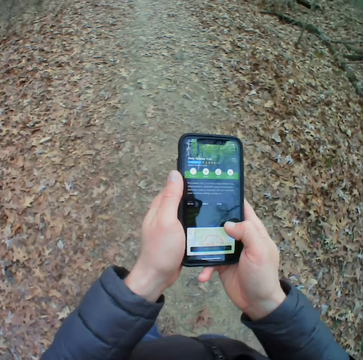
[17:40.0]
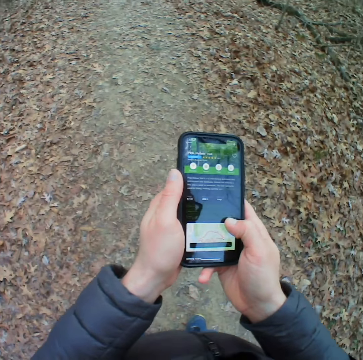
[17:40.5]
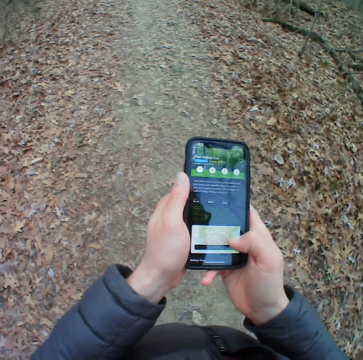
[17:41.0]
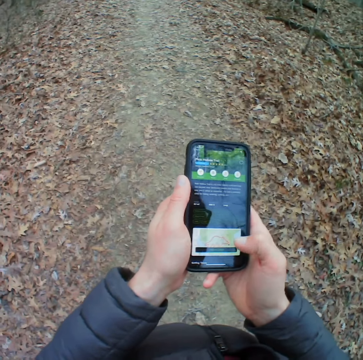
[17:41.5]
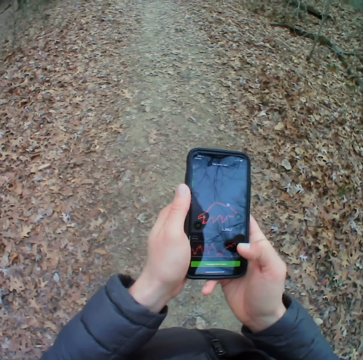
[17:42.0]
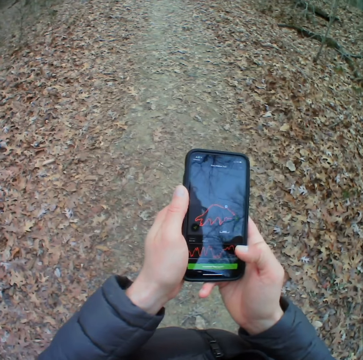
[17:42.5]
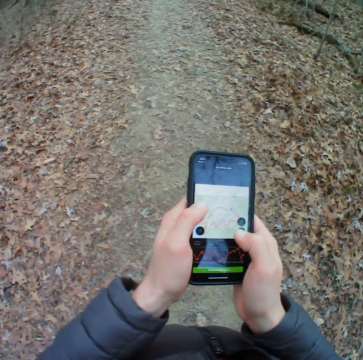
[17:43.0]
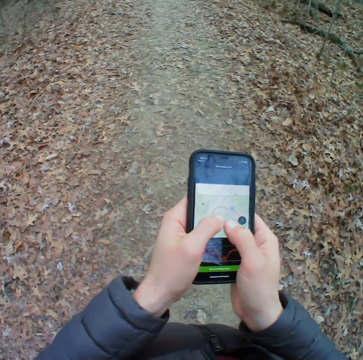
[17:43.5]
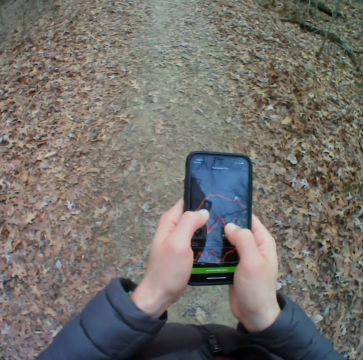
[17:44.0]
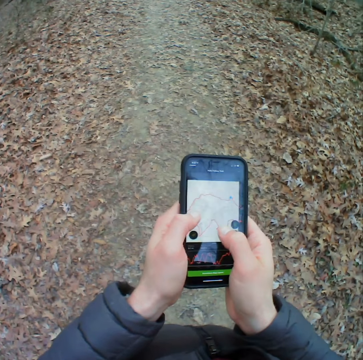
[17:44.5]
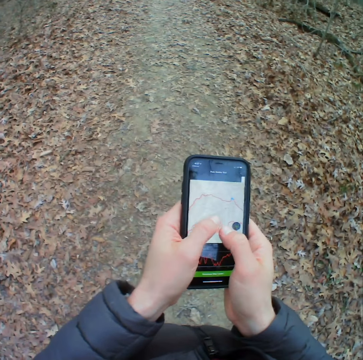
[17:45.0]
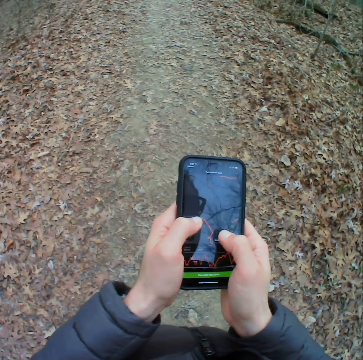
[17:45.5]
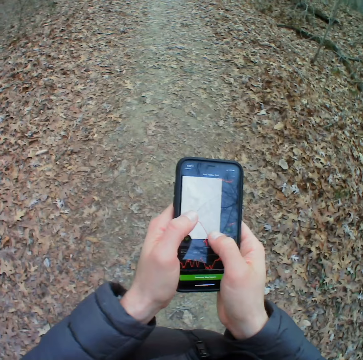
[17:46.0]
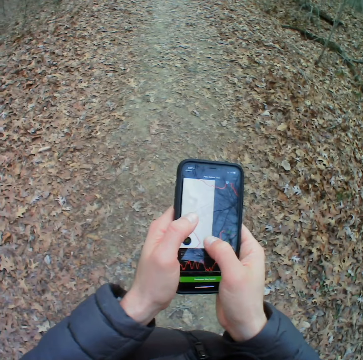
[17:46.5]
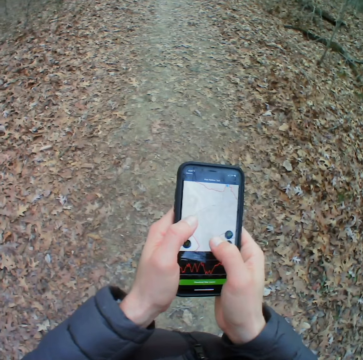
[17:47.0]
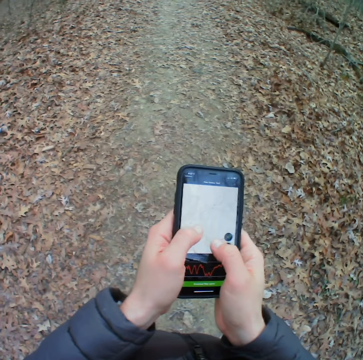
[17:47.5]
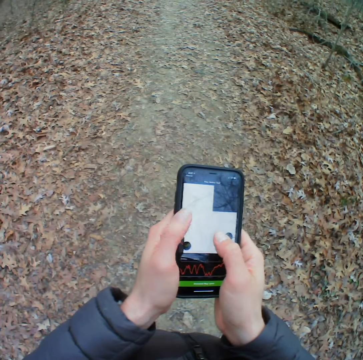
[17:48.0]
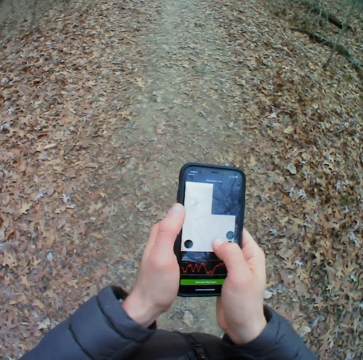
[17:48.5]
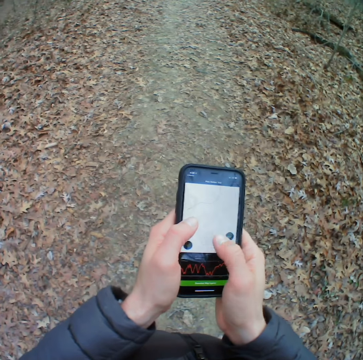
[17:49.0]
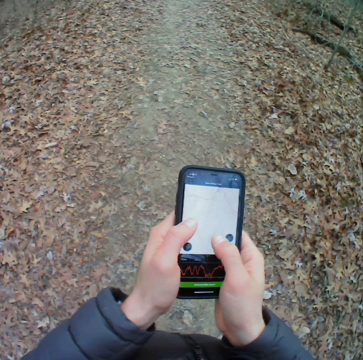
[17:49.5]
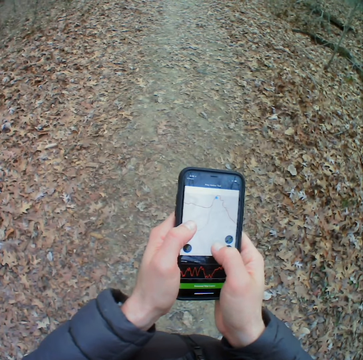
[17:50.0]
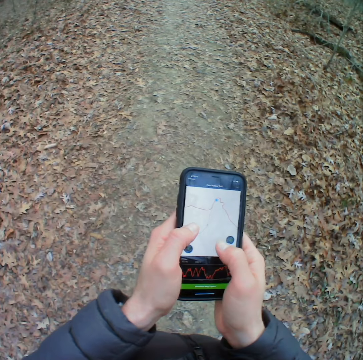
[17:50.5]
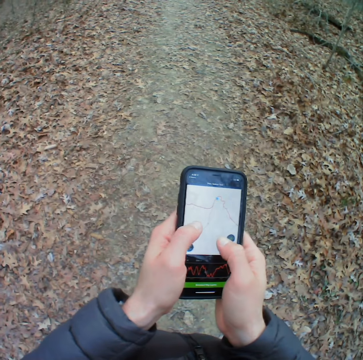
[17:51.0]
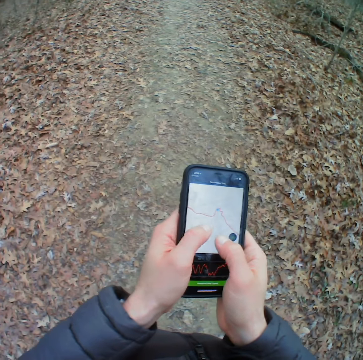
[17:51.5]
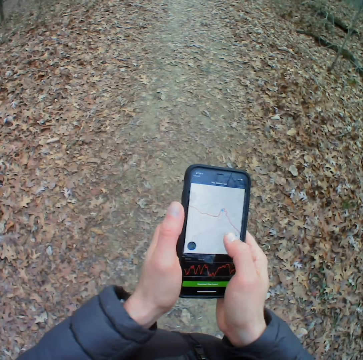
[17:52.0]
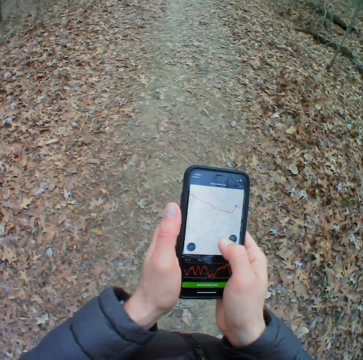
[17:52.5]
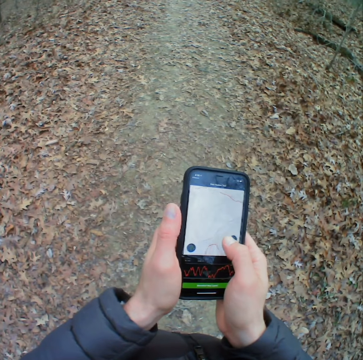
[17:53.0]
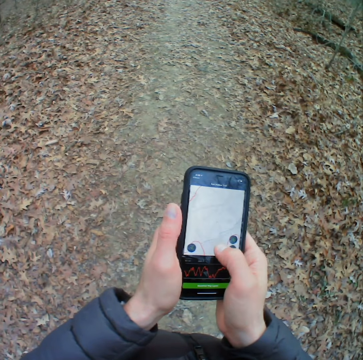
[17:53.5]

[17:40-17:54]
The camera wearer stands in the forest. They press the phone.

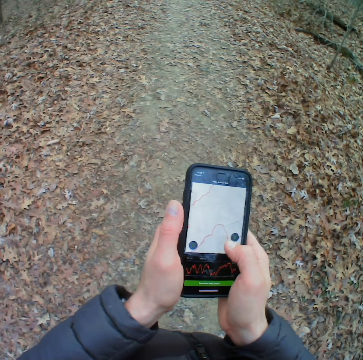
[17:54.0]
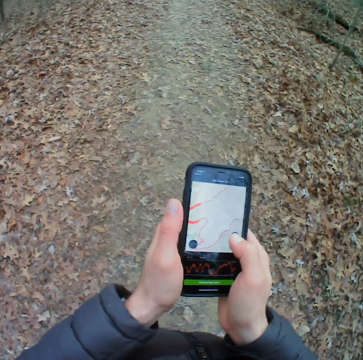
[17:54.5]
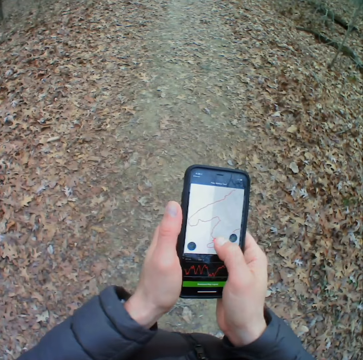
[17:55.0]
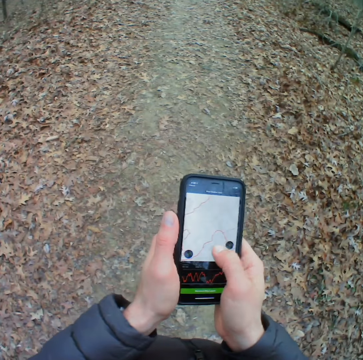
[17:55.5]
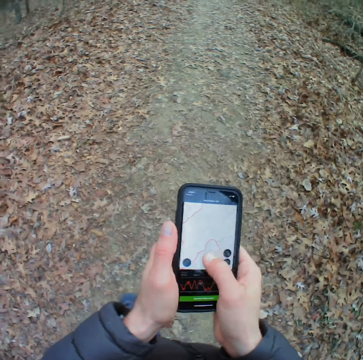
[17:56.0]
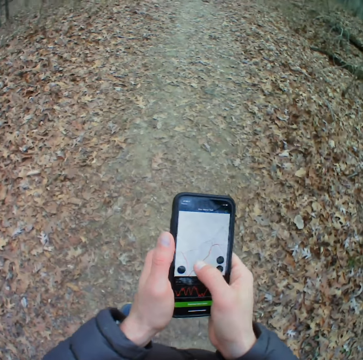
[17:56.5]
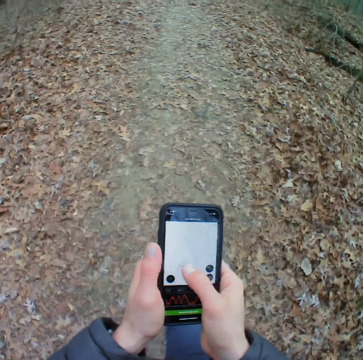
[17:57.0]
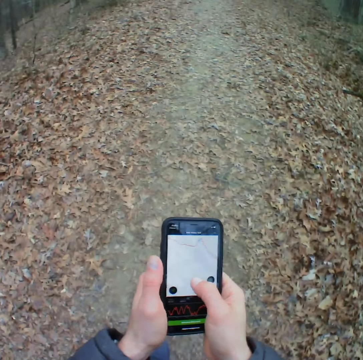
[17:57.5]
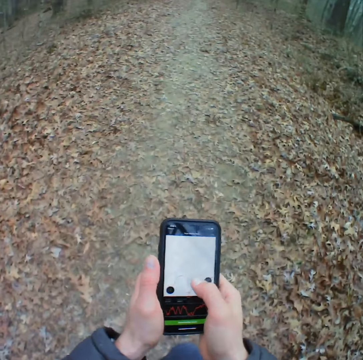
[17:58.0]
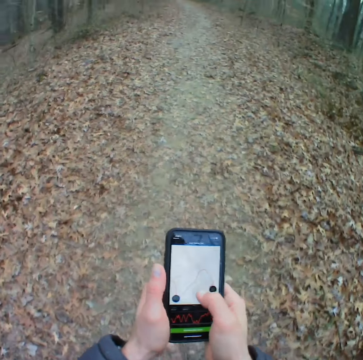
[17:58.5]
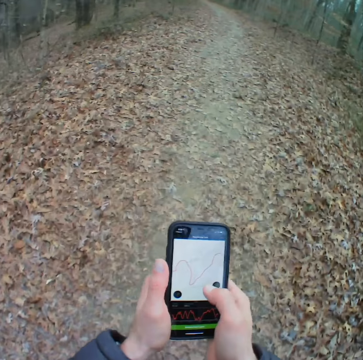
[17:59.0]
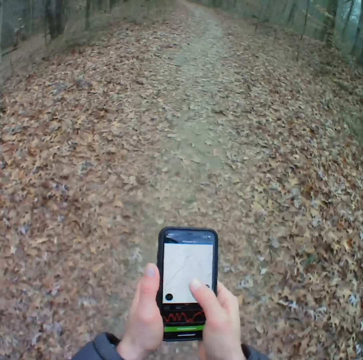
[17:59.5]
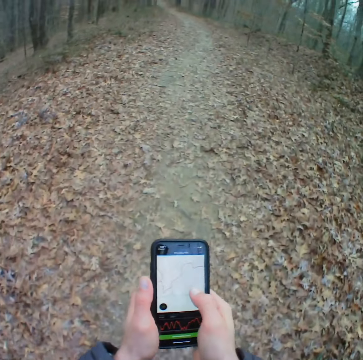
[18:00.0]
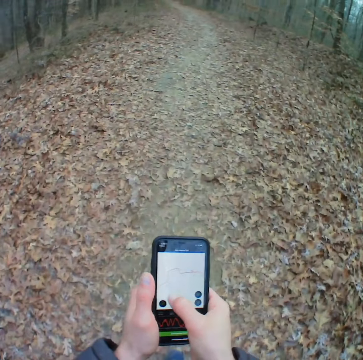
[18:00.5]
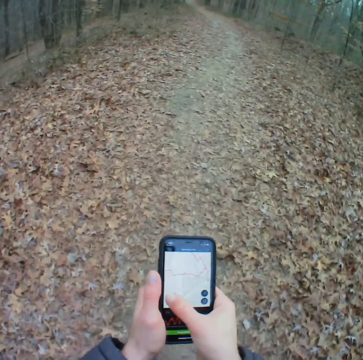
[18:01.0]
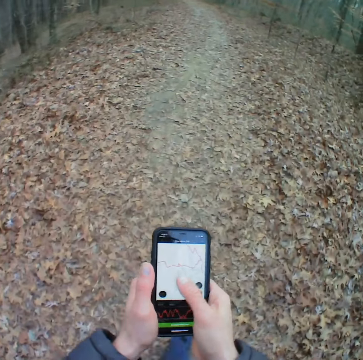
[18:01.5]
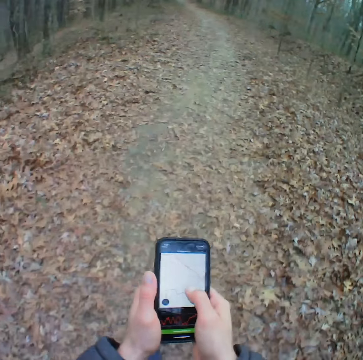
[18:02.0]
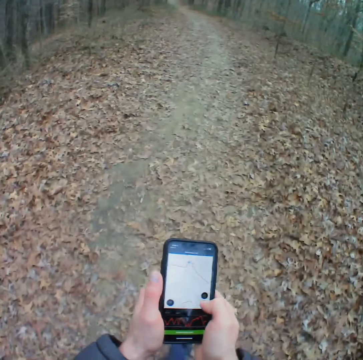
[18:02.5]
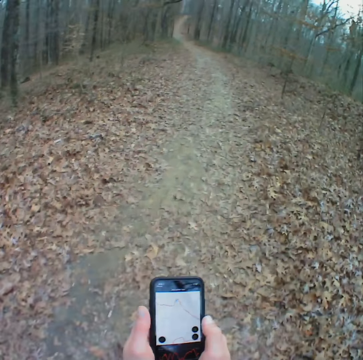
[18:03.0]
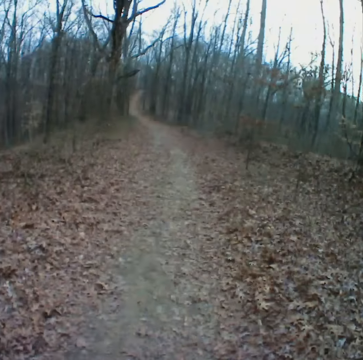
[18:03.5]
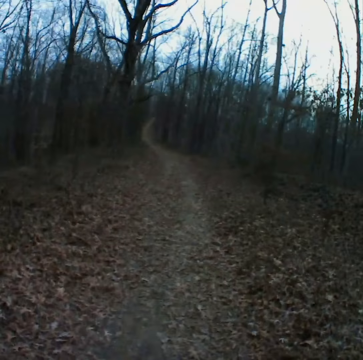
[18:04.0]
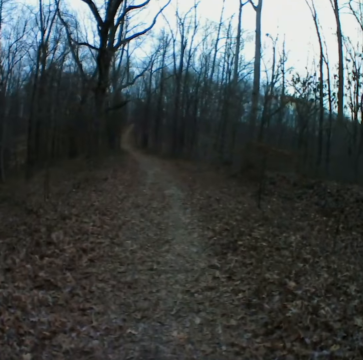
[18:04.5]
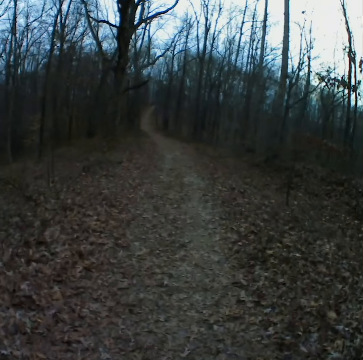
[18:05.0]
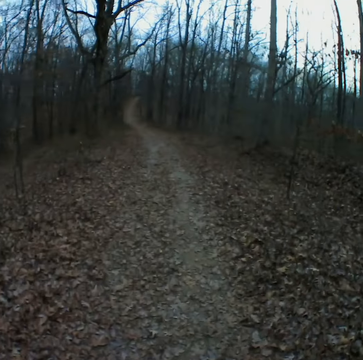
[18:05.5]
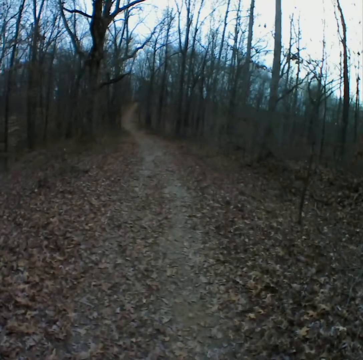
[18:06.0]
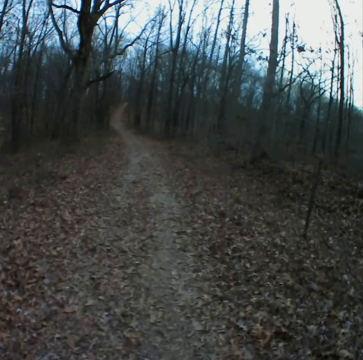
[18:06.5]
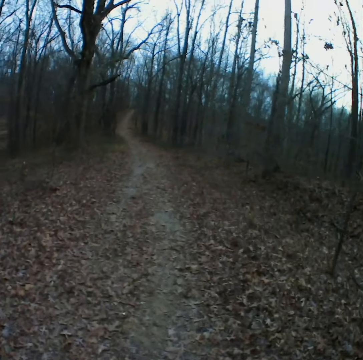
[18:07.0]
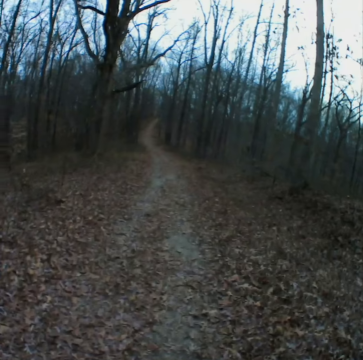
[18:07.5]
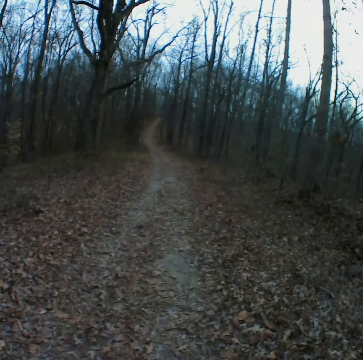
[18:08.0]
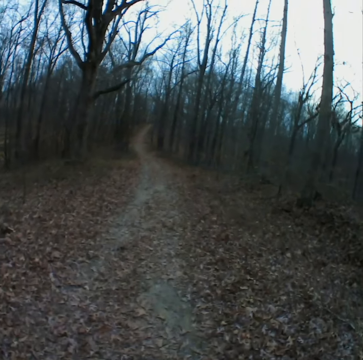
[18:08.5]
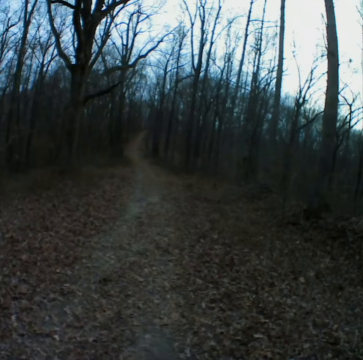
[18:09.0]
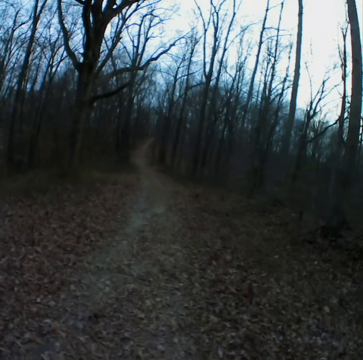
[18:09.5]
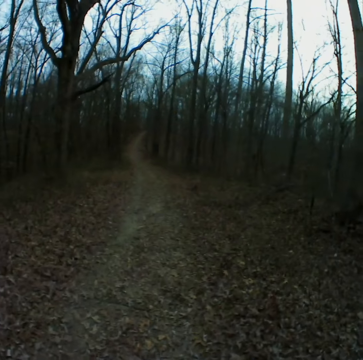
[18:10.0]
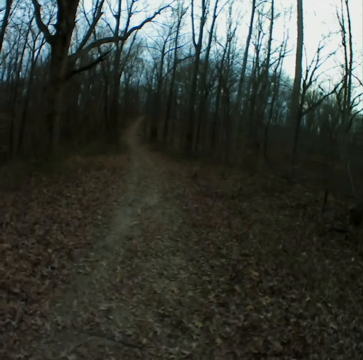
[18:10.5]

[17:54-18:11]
The camera wearer walks in the forest. They walk on the road in the forest.

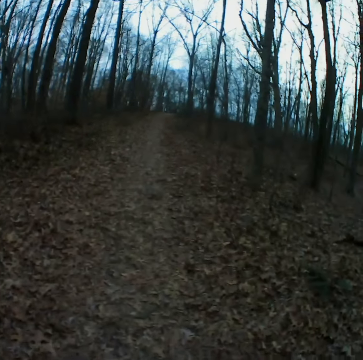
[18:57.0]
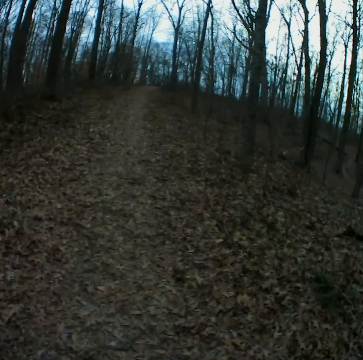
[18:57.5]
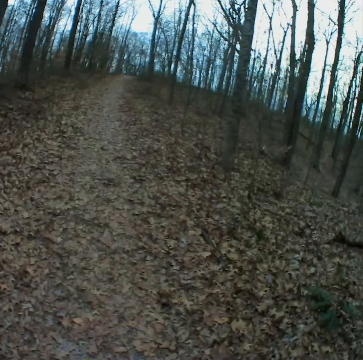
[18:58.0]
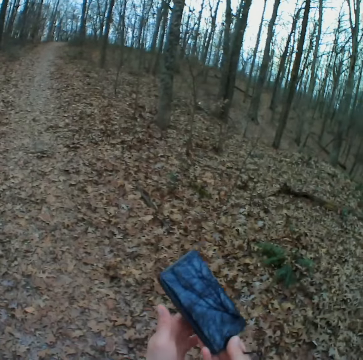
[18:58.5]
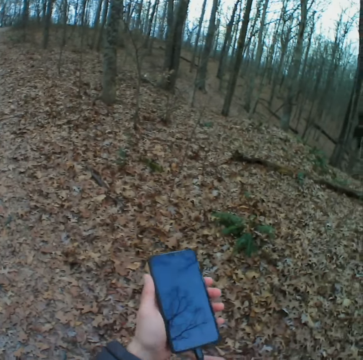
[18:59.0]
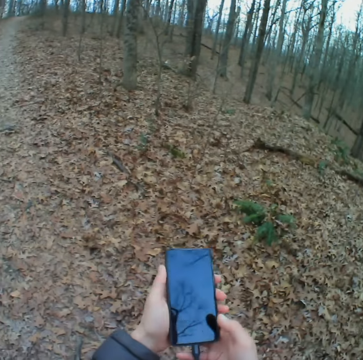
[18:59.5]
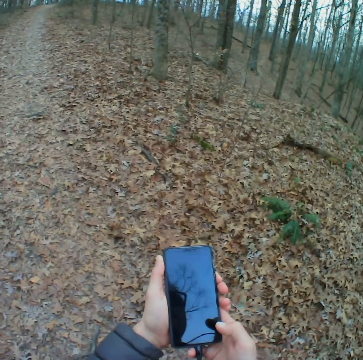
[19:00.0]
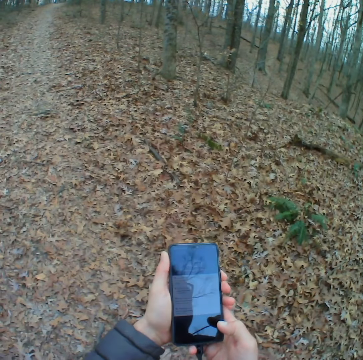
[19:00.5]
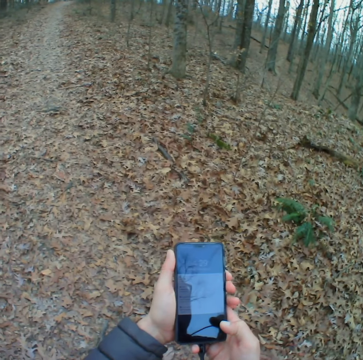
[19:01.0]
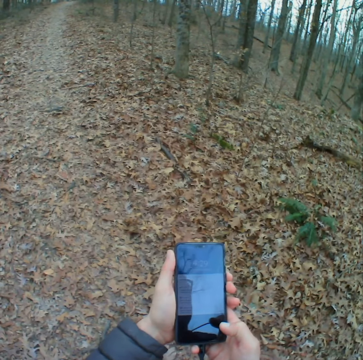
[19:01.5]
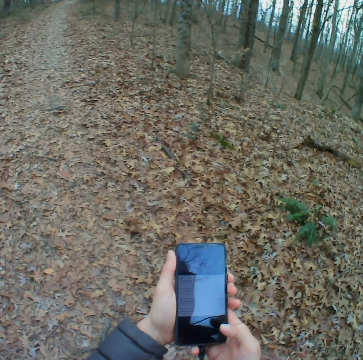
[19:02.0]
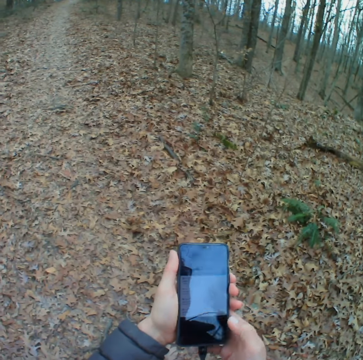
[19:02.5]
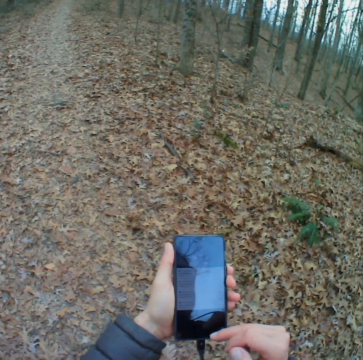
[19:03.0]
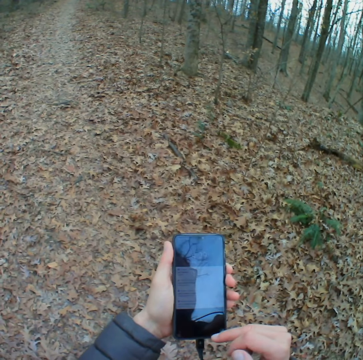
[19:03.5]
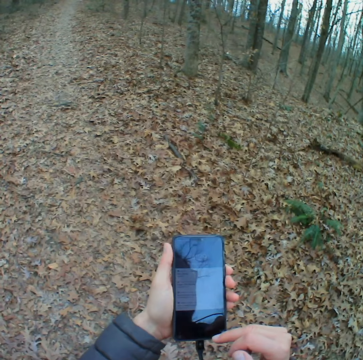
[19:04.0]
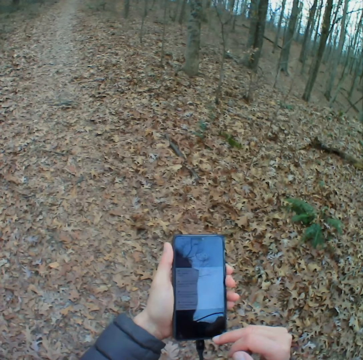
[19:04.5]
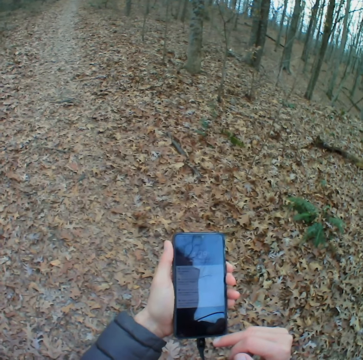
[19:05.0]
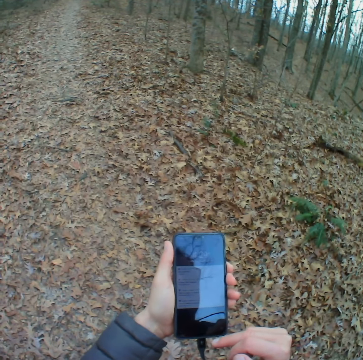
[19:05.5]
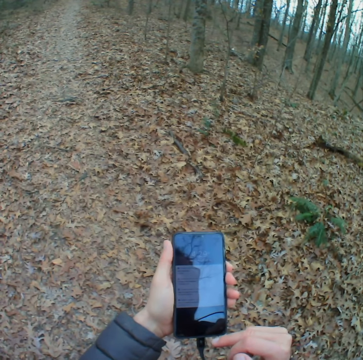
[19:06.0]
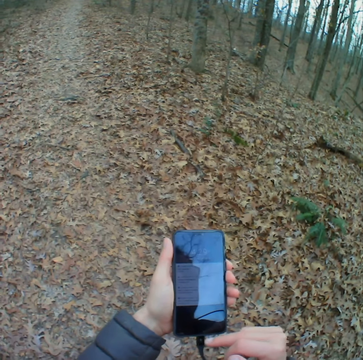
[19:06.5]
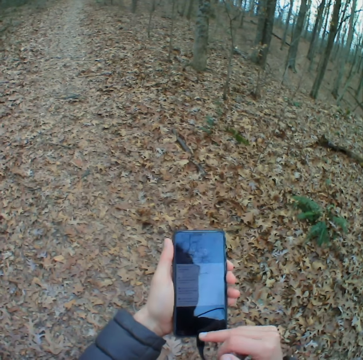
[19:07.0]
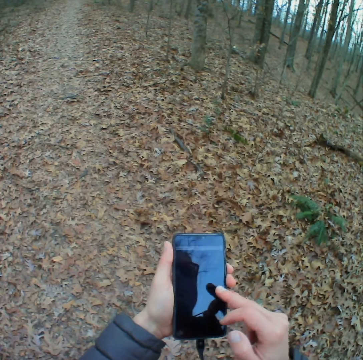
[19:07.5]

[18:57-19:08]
The camera wearer holds the phone. They operate the phone.
